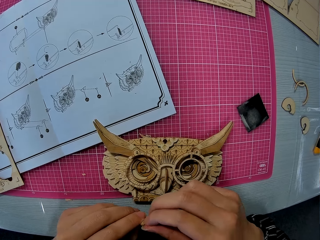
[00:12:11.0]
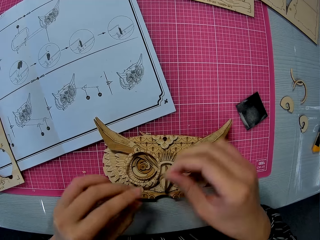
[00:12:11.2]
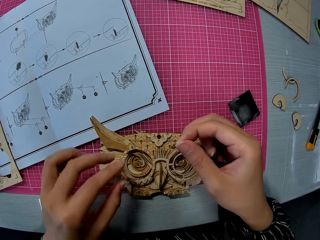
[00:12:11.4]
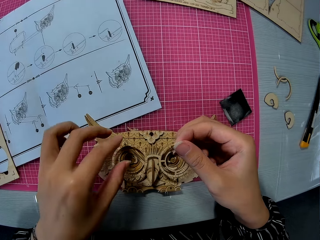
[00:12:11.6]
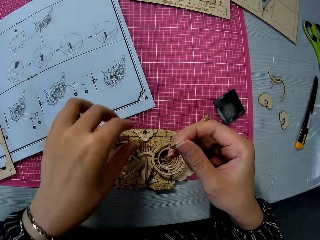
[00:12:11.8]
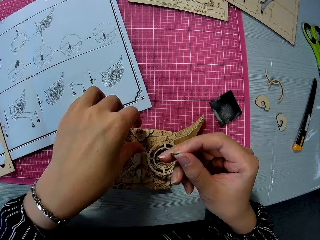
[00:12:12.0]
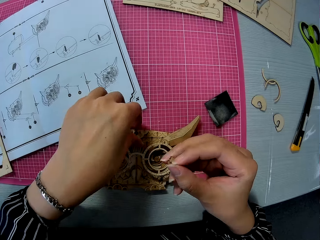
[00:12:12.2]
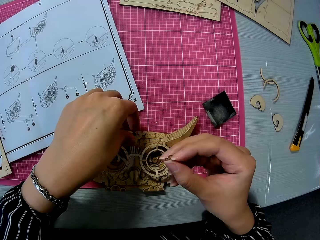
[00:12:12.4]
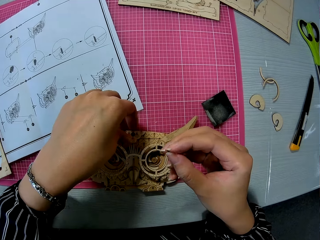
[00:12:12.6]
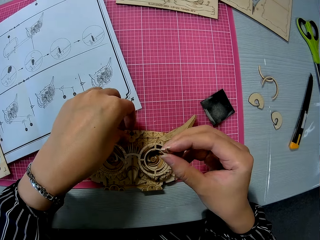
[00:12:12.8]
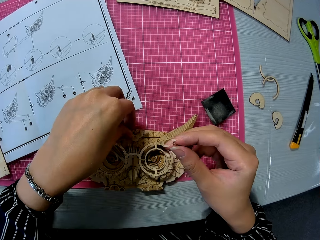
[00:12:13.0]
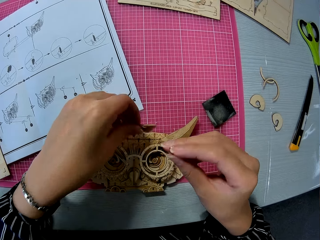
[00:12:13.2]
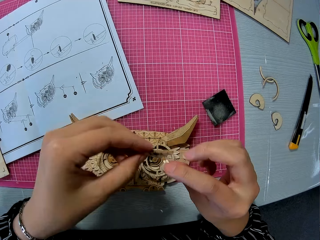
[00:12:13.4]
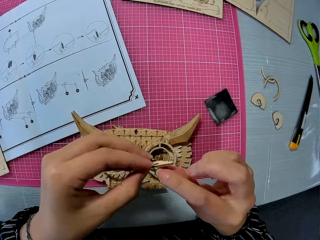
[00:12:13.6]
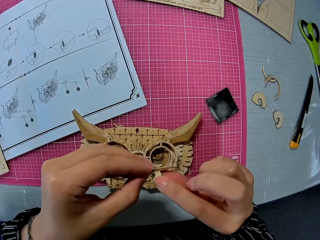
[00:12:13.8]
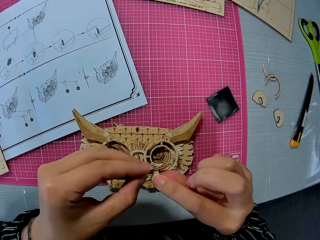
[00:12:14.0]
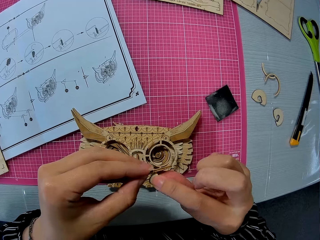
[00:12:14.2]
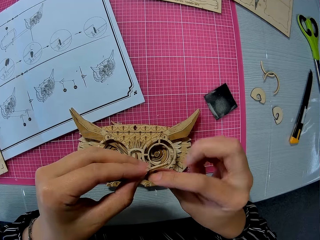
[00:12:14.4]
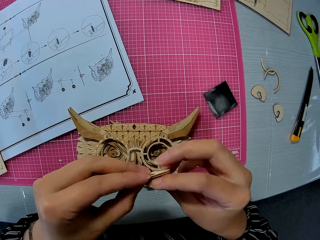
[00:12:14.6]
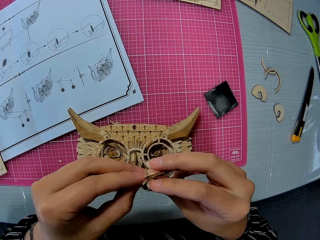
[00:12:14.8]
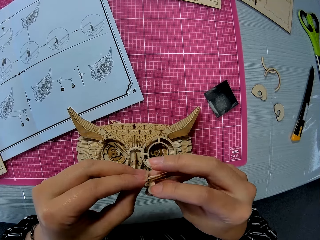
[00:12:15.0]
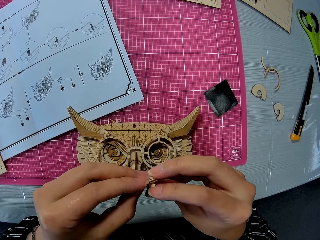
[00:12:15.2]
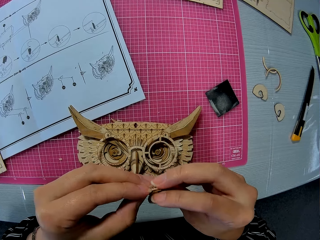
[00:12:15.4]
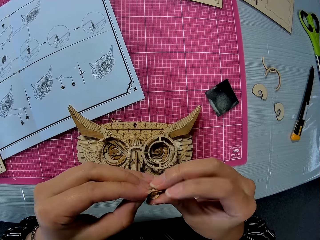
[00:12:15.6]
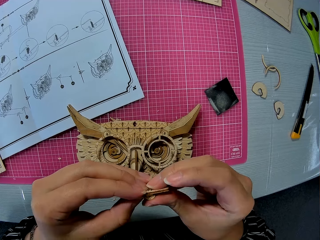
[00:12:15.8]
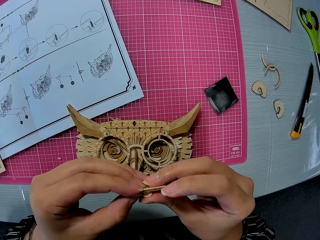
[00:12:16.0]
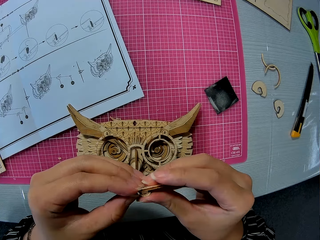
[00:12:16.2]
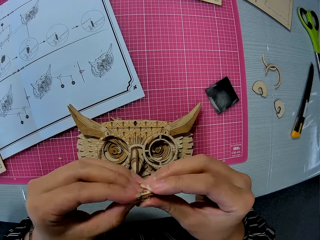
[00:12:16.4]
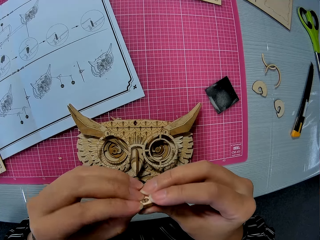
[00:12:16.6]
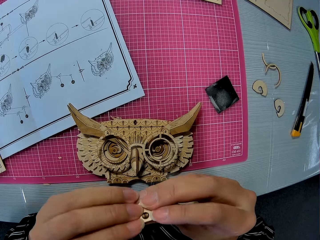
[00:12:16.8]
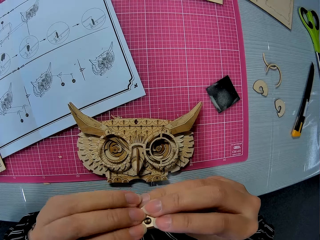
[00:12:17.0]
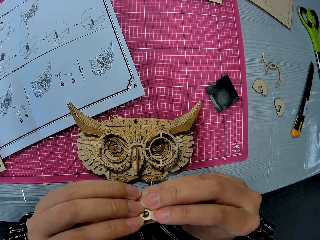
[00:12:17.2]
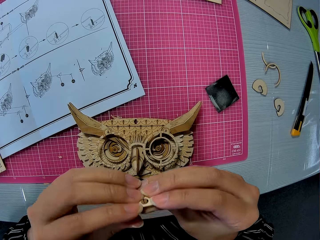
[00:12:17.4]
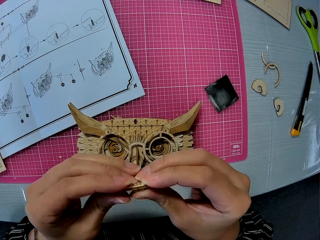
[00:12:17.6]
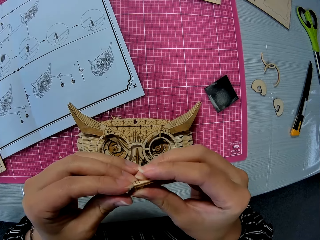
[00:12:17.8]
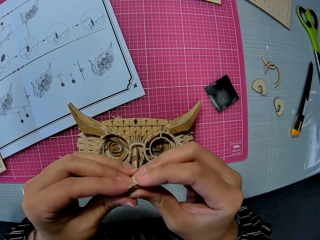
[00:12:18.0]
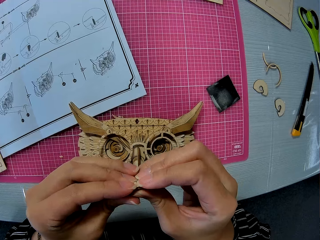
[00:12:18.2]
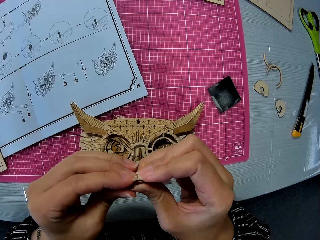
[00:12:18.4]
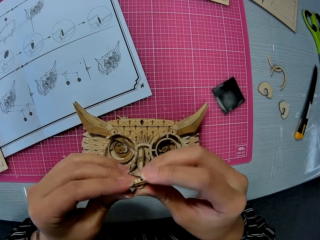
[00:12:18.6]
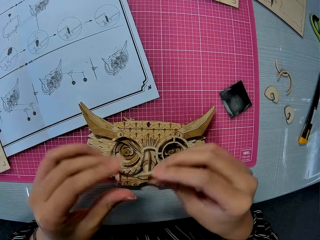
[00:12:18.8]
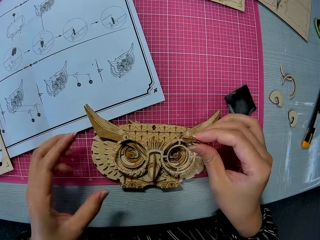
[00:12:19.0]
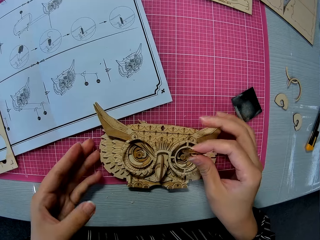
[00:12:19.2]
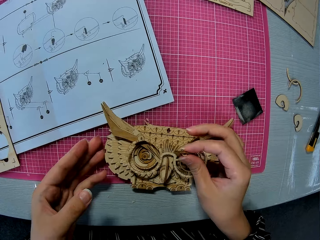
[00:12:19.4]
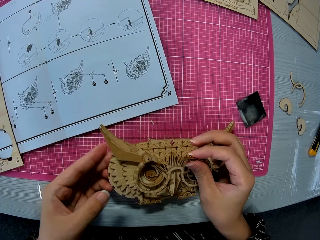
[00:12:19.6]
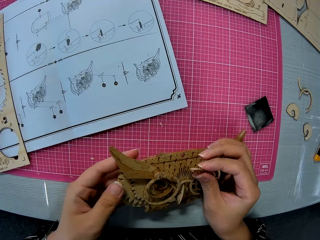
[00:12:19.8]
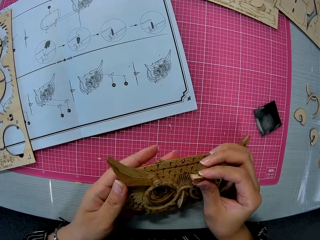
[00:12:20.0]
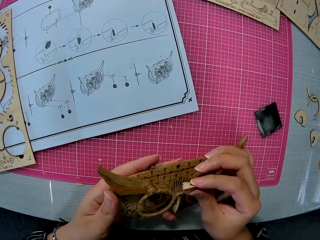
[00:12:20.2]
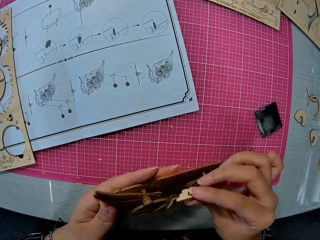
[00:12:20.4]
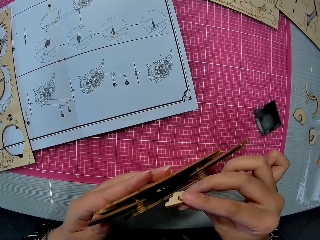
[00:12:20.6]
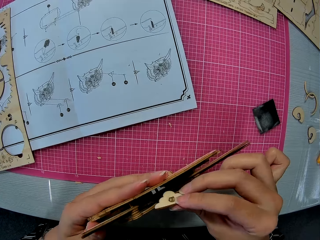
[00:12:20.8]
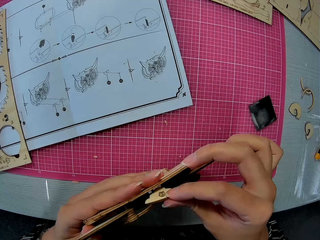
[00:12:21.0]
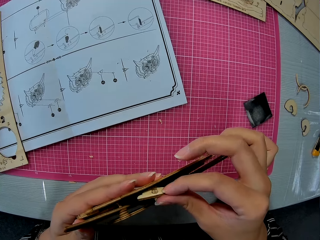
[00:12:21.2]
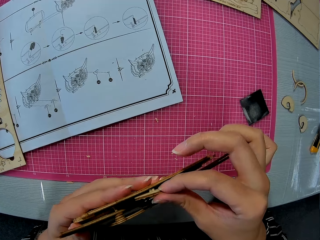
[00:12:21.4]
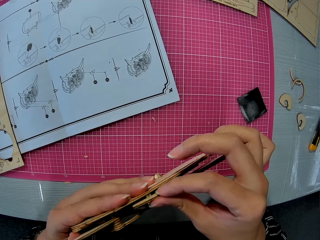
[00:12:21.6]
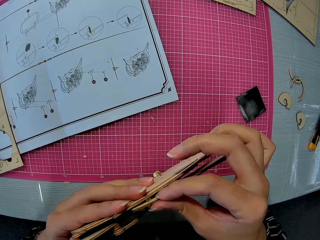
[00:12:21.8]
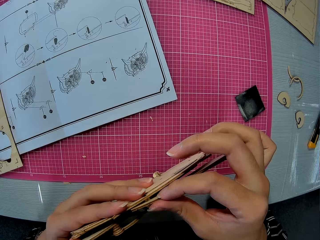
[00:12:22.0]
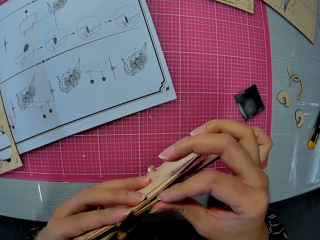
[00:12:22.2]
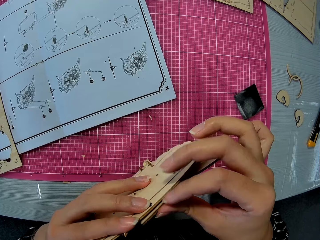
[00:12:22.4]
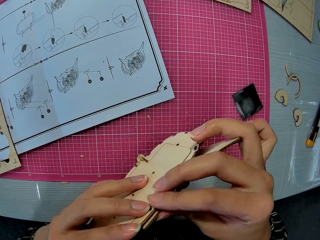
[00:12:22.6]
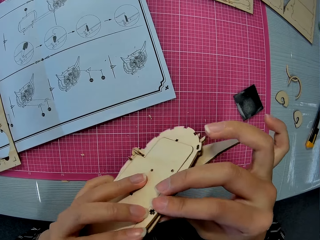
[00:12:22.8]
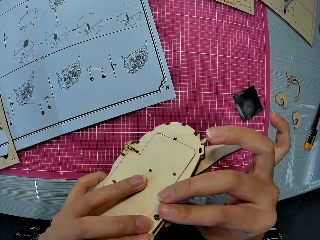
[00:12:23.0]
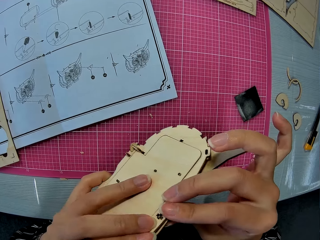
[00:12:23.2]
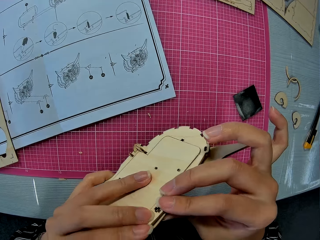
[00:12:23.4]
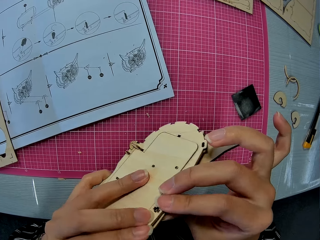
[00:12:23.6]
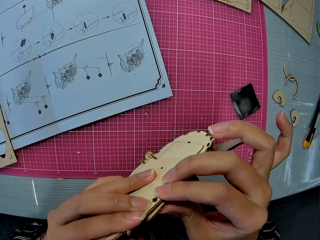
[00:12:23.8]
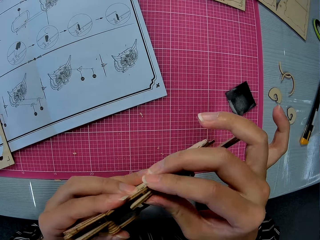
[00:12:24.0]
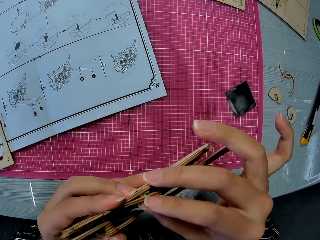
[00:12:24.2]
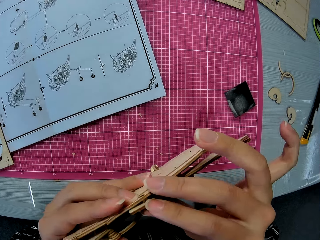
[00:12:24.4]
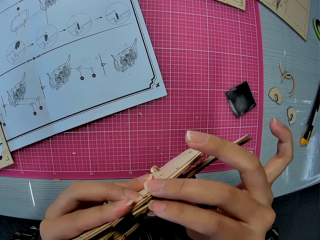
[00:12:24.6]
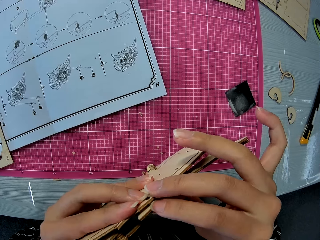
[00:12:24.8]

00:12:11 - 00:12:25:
The camera wearer moves a hand. She picks the small piece or laser cut craft on the assembled wooden puzzle piece. She inserts the small piece in her right hand into the small piece in her left hand. She turns the laser cut craft, presses the laser cut craft and moves a hand. She picks the assembled wooden puzzle piece or piece of owl wood puzzle. She turns the piece of owl wood puzzle. She inserts the small pieces into the assembled wooden puzzle piece. She turns the piece of owl wood puzzle.

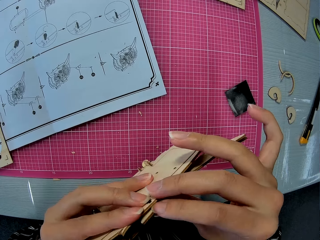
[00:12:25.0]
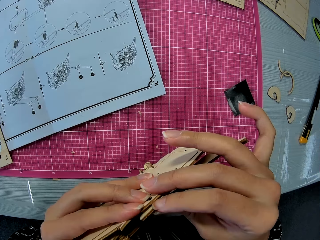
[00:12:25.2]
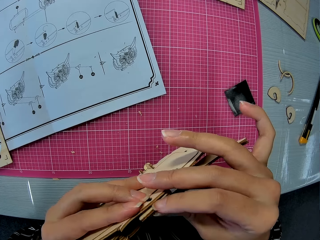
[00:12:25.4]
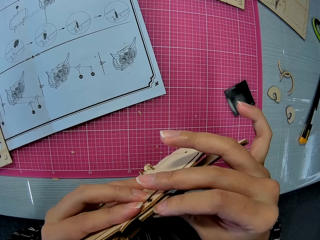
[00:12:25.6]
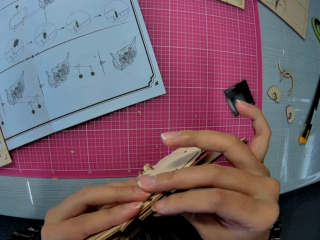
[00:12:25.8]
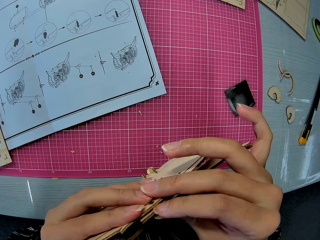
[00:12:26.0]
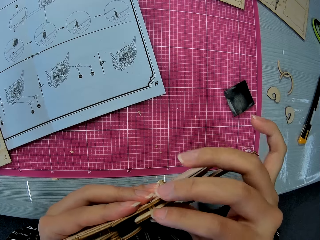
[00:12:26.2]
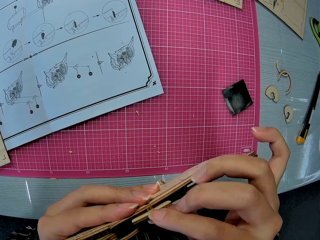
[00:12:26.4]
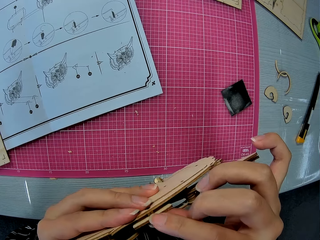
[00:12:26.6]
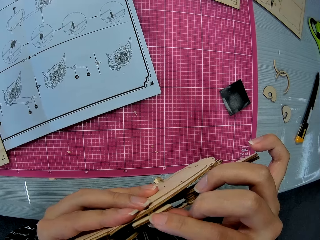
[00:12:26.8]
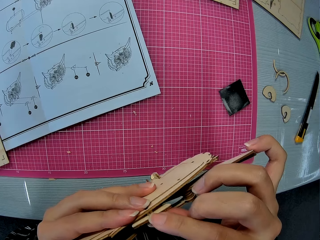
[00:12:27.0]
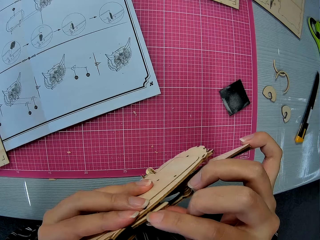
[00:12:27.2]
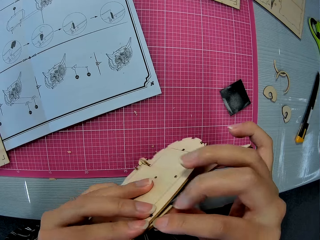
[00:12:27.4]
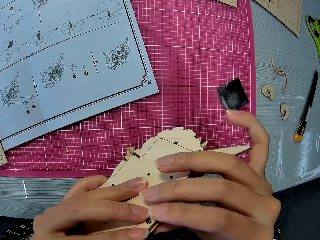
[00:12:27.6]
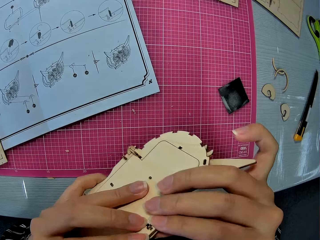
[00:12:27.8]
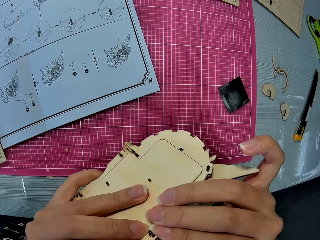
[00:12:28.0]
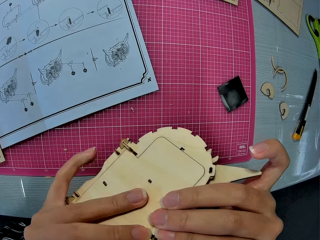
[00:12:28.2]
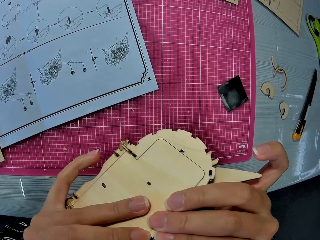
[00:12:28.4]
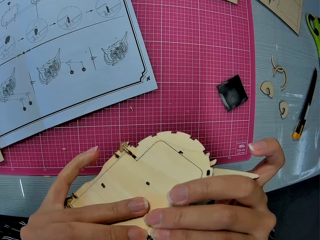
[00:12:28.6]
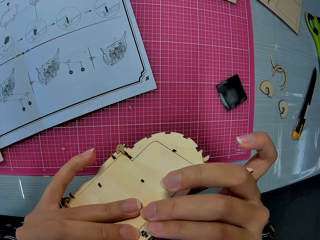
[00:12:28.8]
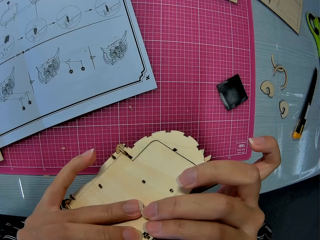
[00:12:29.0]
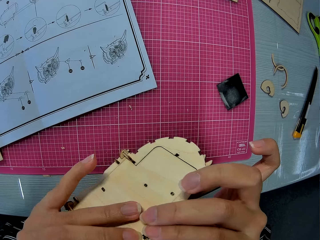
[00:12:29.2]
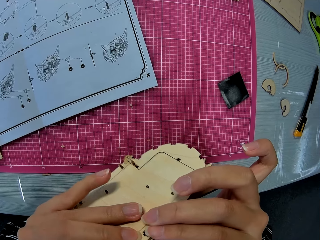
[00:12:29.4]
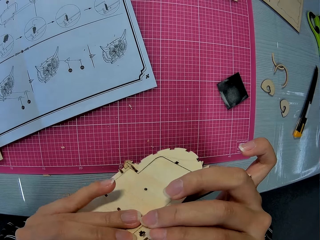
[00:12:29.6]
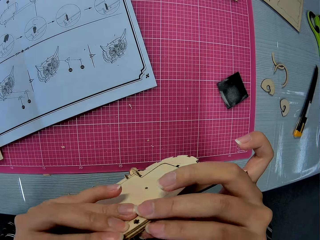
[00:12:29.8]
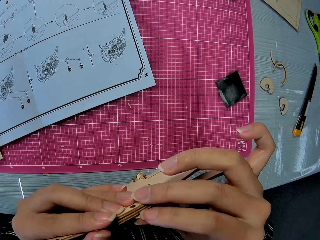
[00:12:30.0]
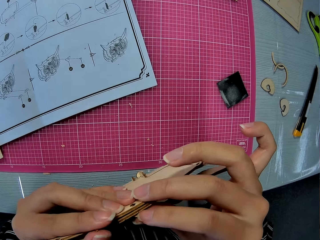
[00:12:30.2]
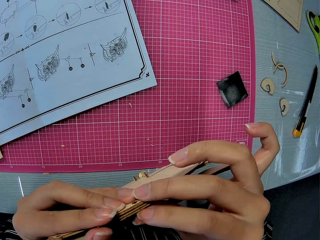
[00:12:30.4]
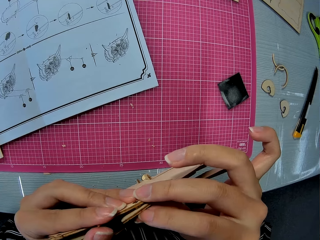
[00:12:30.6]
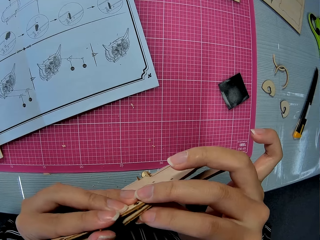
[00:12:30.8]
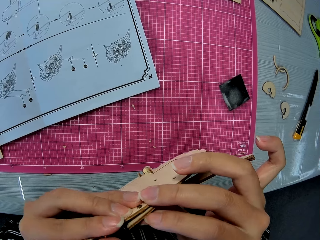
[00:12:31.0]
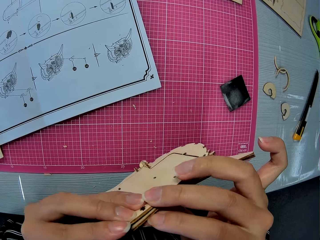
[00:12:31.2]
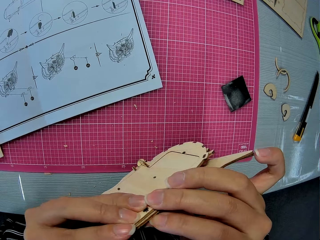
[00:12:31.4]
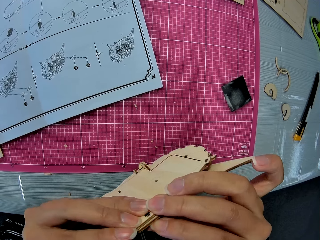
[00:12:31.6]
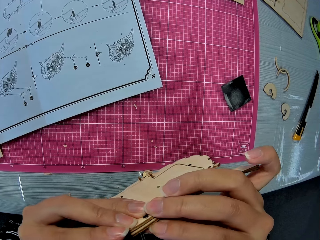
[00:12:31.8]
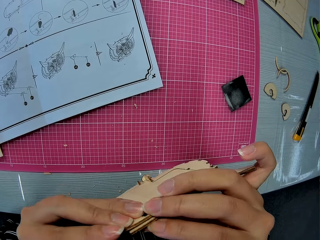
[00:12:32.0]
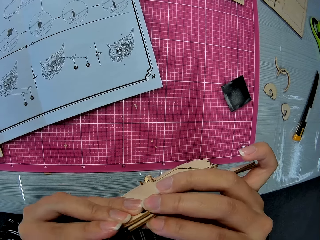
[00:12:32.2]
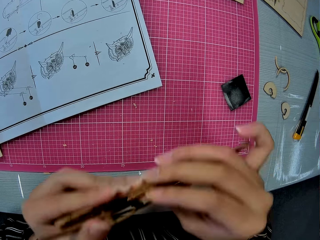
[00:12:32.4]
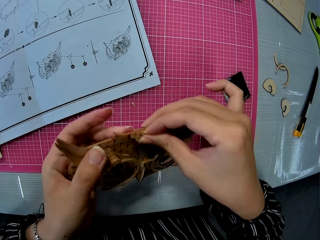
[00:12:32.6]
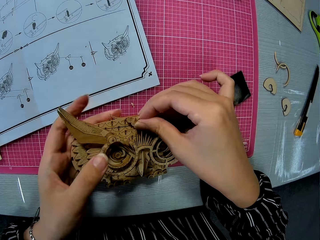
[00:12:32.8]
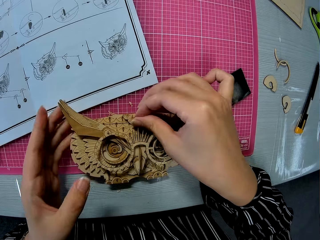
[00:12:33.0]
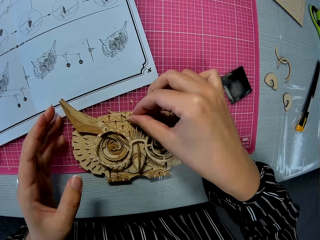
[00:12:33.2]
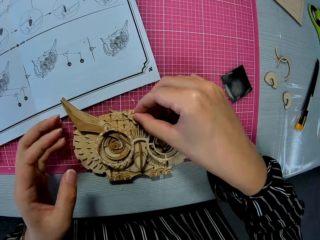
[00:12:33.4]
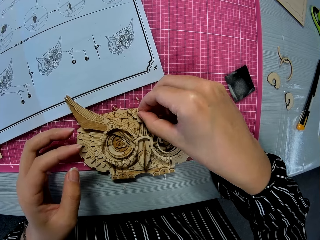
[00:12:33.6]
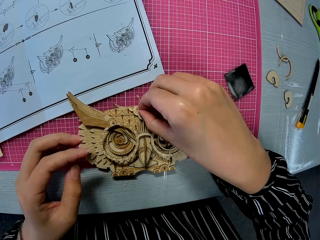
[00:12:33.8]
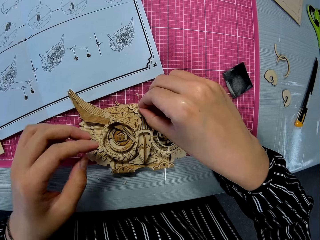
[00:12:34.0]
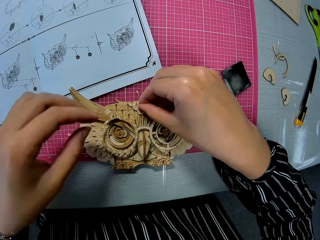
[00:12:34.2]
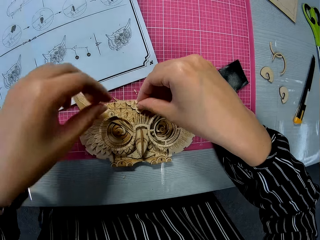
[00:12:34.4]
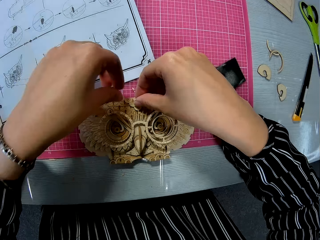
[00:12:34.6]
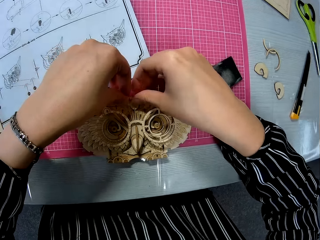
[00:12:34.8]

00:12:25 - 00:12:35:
The camera wearer presses a piece of owl wood puzzle. They turn the piece of owl wood puzzle. They press the piece of owl wood puzzle and turn the piece of owl wood puzzle. They put the piece of owl wood puzzle on the cutting mat. They remove one hand from the piece of owl wood puzzle.
